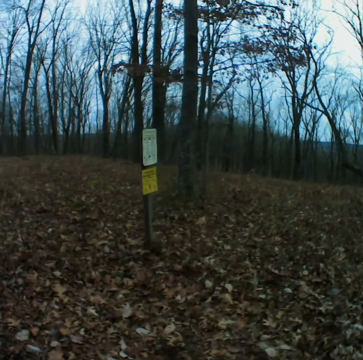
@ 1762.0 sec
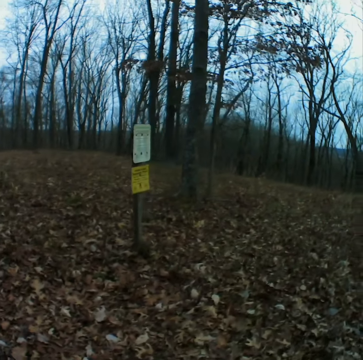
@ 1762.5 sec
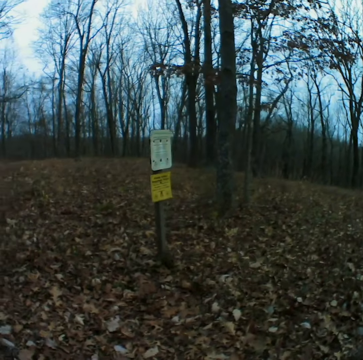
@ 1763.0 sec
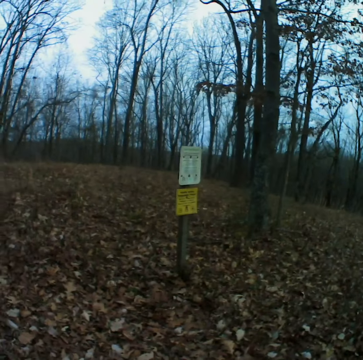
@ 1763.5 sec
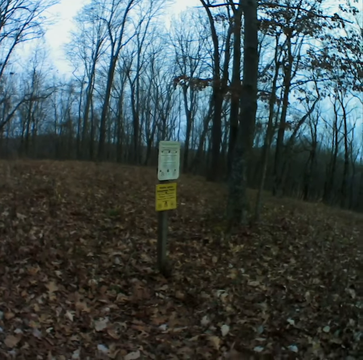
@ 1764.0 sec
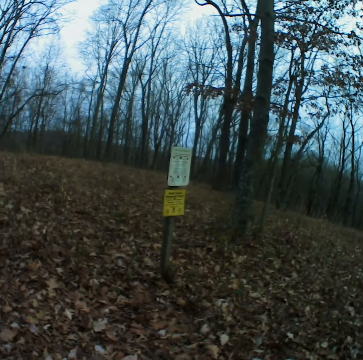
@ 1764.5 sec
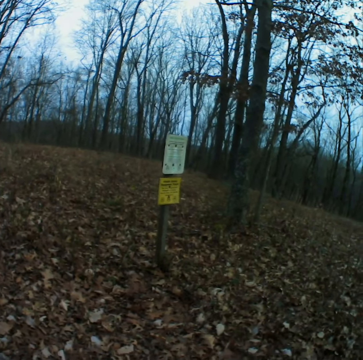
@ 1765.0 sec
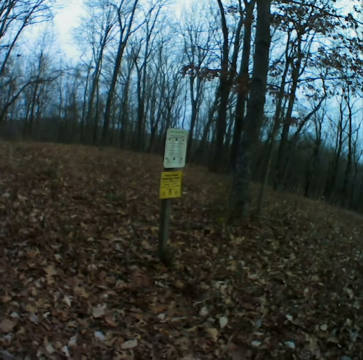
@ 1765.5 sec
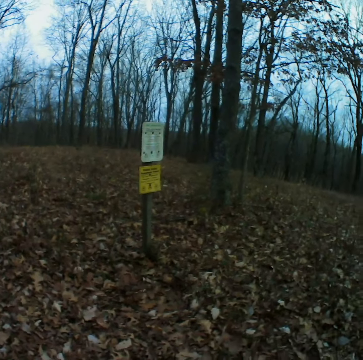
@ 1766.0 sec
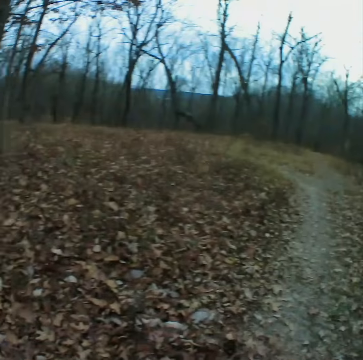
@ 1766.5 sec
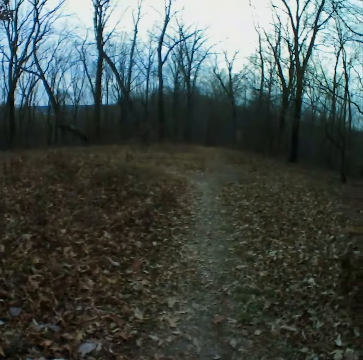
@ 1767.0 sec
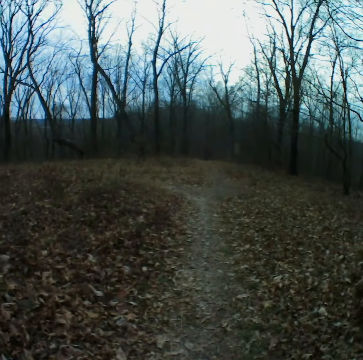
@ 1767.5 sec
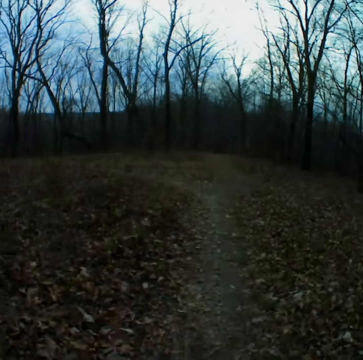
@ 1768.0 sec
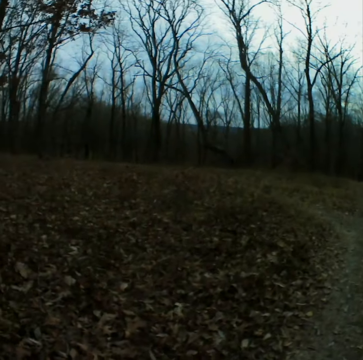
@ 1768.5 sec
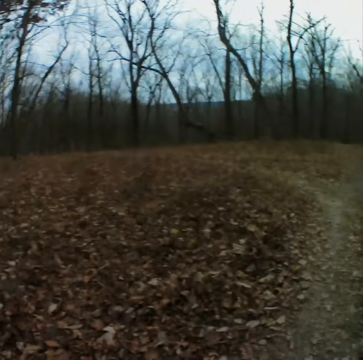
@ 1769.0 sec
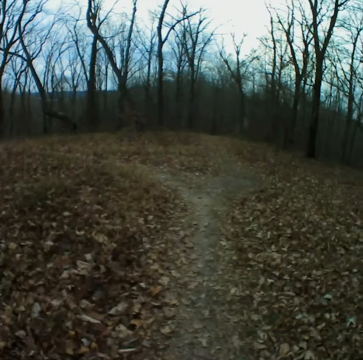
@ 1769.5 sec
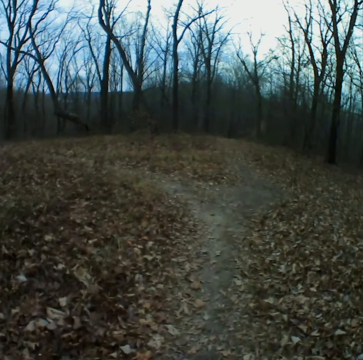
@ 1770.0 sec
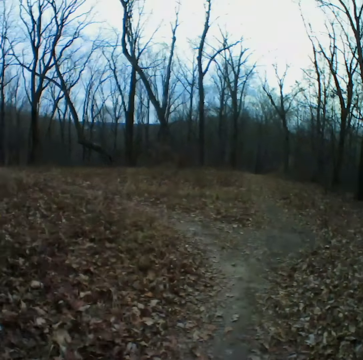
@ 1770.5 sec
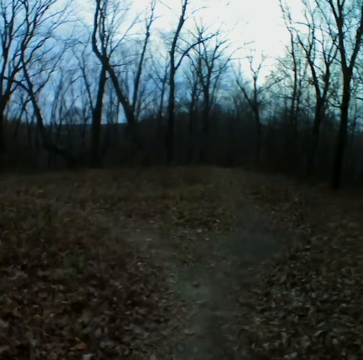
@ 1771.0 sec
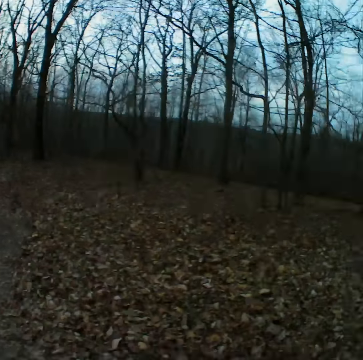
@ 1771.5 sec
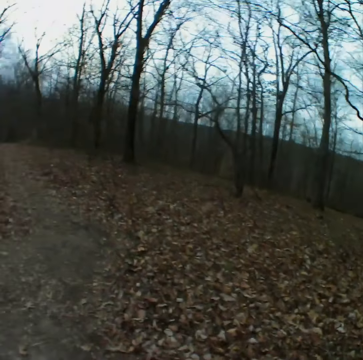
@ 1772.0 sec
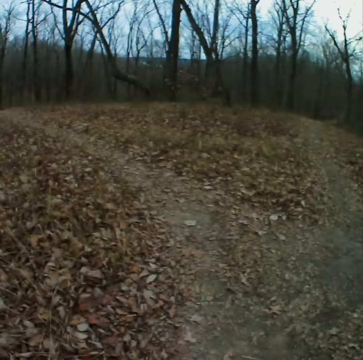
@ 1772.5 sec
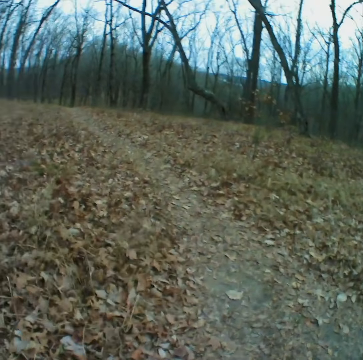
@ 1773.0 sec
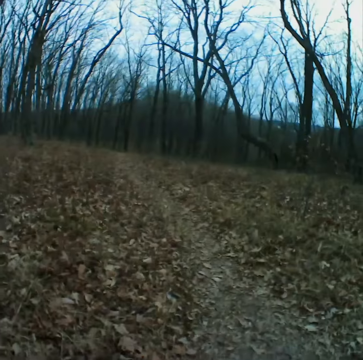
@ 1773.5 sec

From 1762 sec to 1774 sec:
The camera wearer looks at the sign post. They walk down the forest.

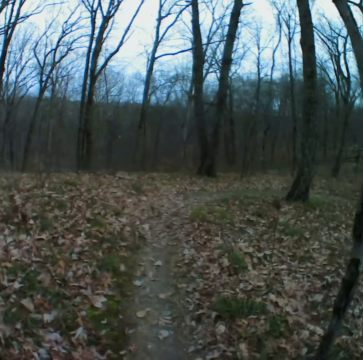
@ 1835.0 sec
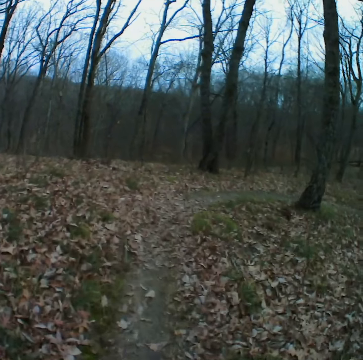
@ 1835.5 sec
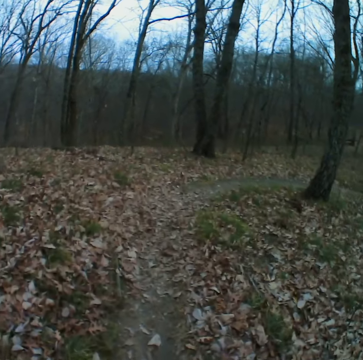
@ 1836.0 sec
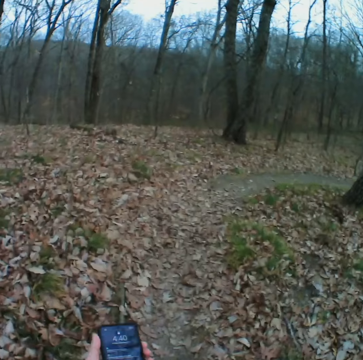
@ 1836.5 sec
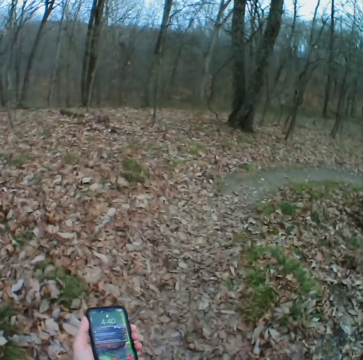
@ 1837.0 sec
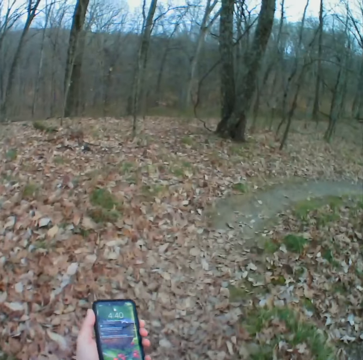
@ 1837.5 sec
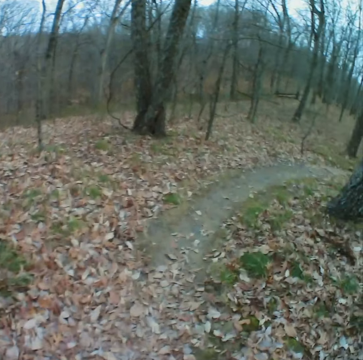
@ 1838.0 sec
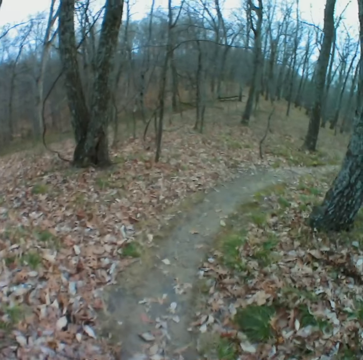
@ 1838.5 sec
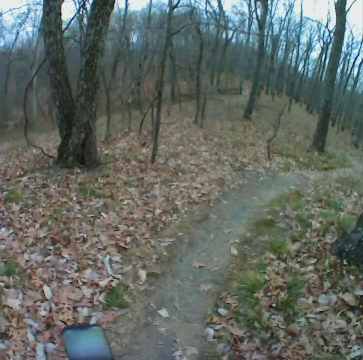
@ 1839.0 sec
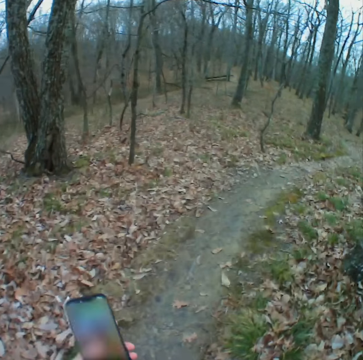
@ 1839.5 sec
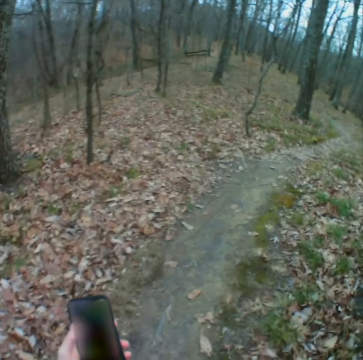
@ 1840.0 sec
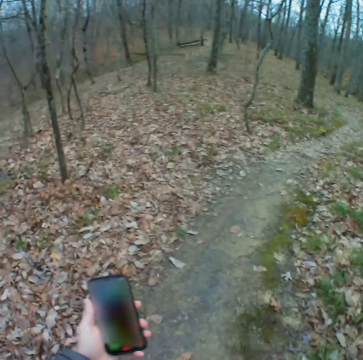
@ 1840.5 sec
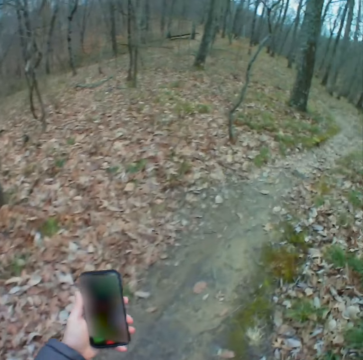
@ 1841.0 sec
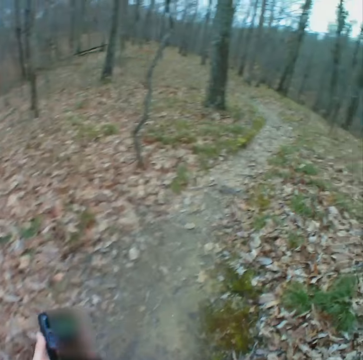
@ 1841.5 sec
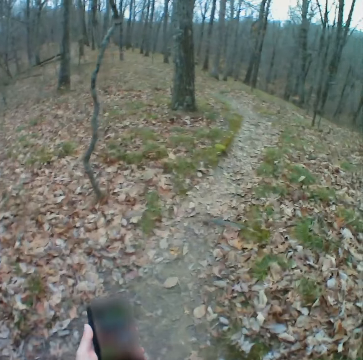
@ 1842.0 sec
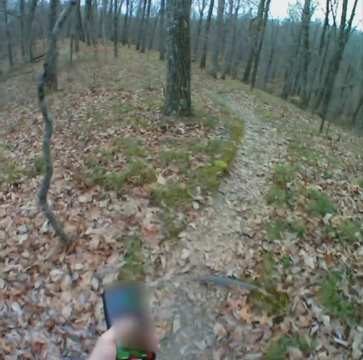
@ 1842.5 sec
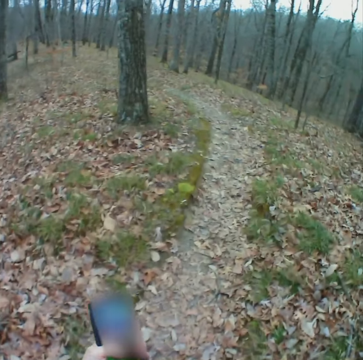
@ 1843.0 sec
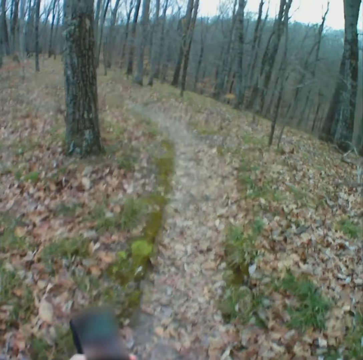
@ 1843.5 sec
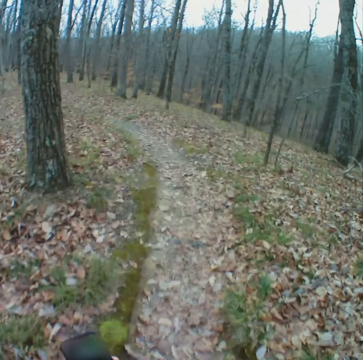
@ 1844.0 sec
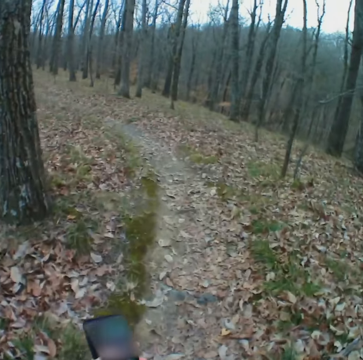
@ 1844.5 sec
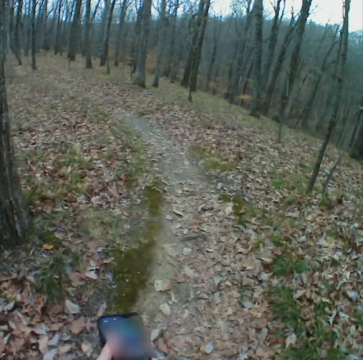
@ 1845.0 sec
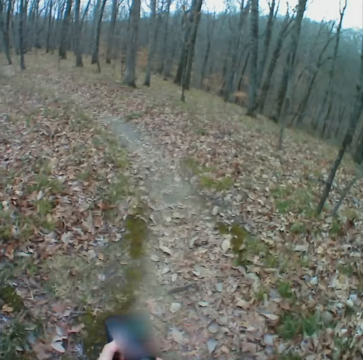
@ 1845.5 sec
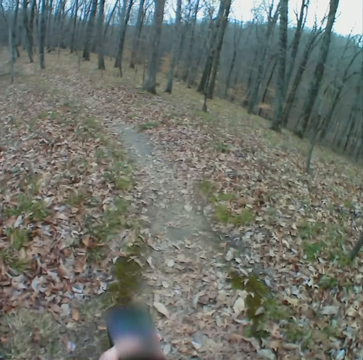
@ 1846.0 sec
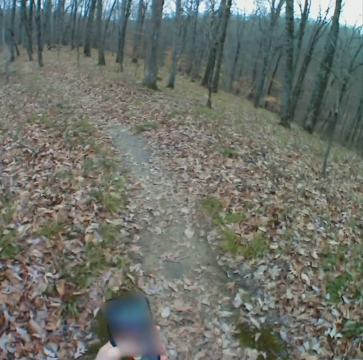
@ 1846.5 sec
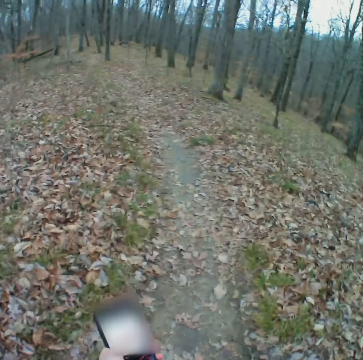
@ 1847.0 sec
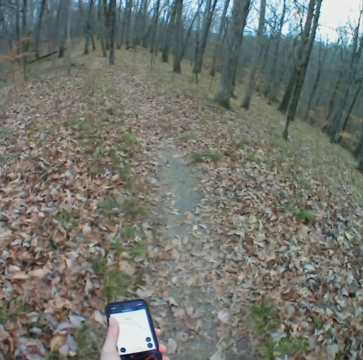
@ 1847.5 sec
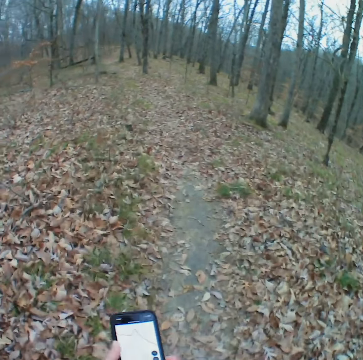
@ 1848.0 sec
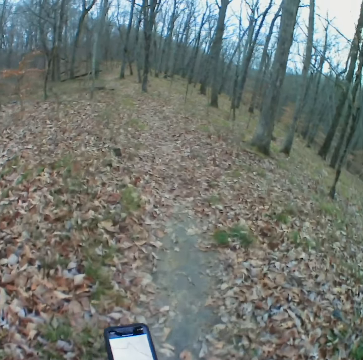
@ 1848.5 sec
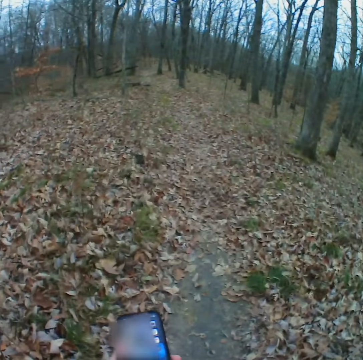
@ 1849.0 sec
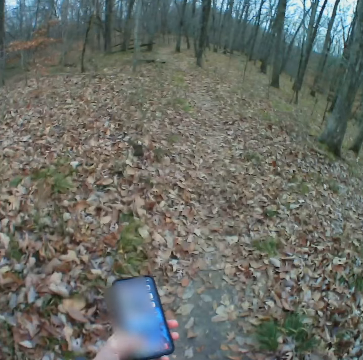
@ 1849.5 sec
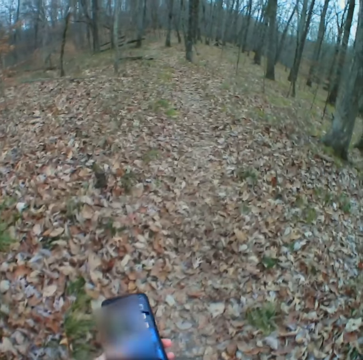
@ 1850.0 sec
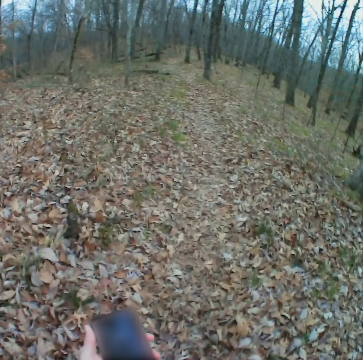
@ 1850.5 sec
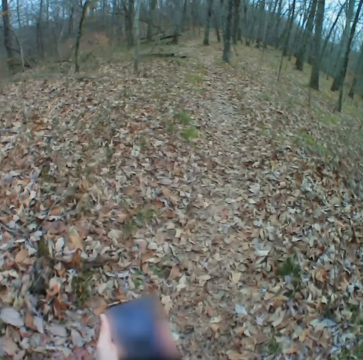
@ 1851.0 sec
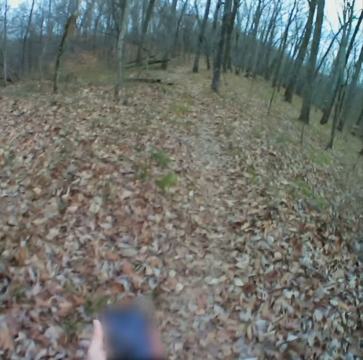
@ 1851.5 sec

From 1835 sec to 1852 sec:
The camera wearer holds a phone. They look at the phone and walk on the road in the forest. They hold the phone and press the phone. They operate the phone. They walk in the forest and press the phone.

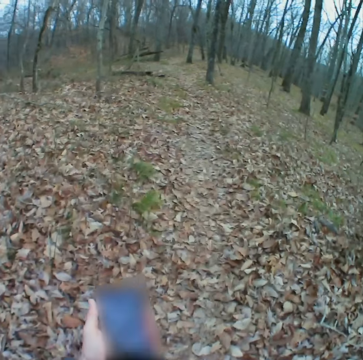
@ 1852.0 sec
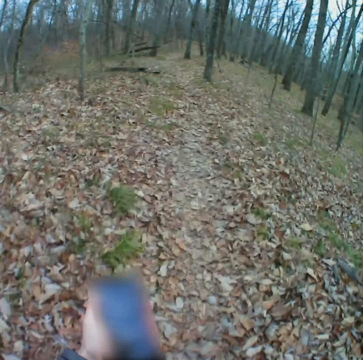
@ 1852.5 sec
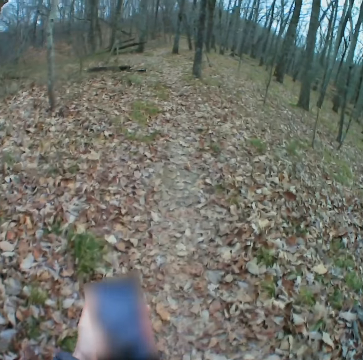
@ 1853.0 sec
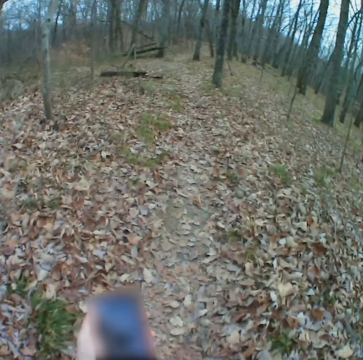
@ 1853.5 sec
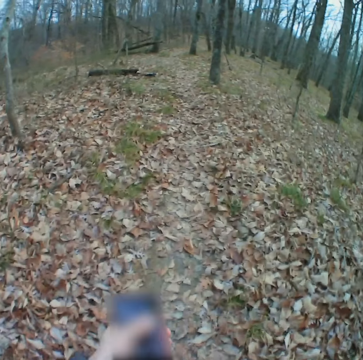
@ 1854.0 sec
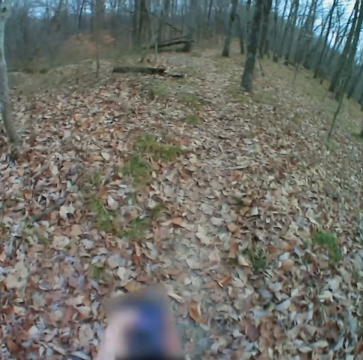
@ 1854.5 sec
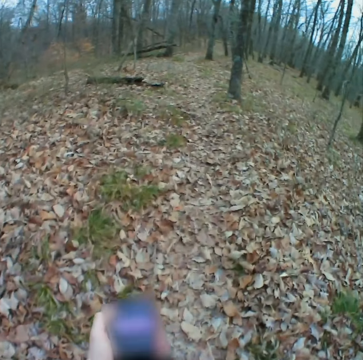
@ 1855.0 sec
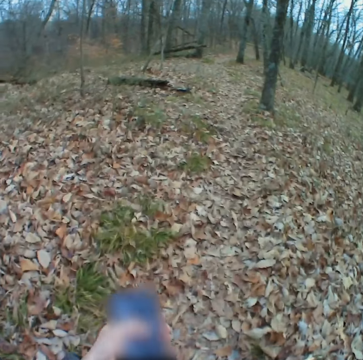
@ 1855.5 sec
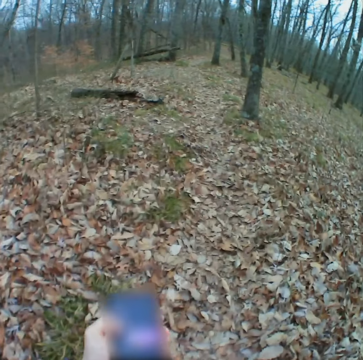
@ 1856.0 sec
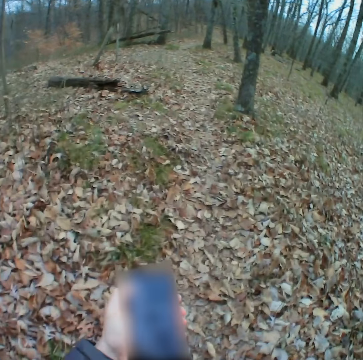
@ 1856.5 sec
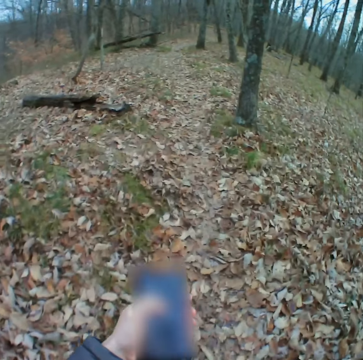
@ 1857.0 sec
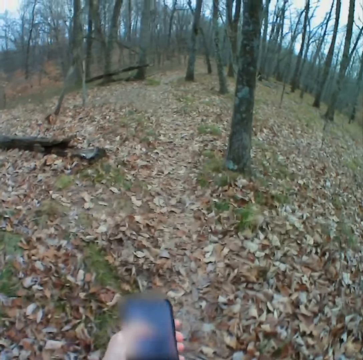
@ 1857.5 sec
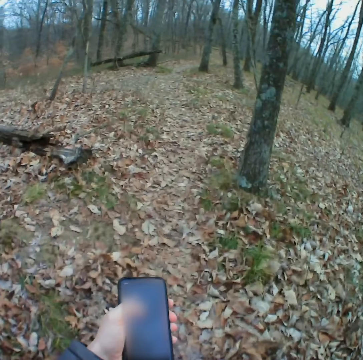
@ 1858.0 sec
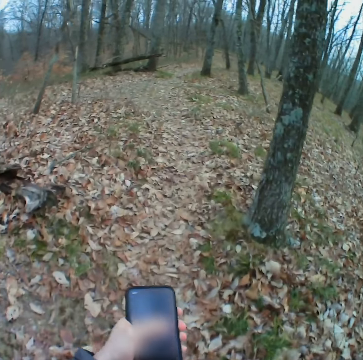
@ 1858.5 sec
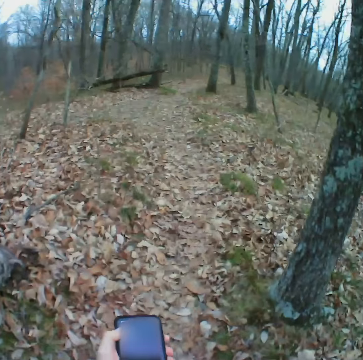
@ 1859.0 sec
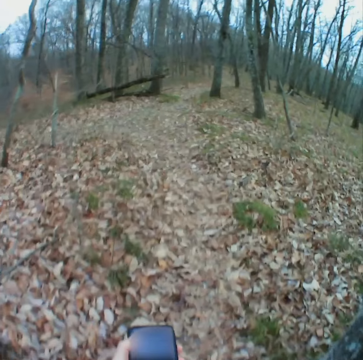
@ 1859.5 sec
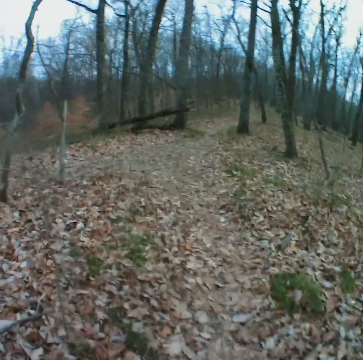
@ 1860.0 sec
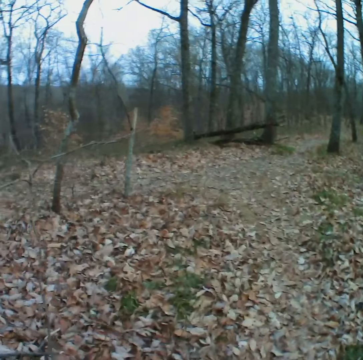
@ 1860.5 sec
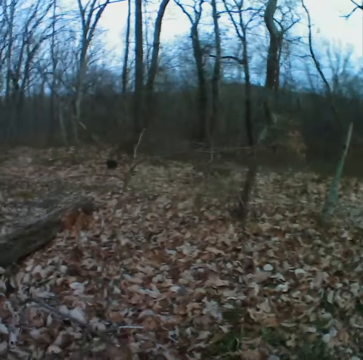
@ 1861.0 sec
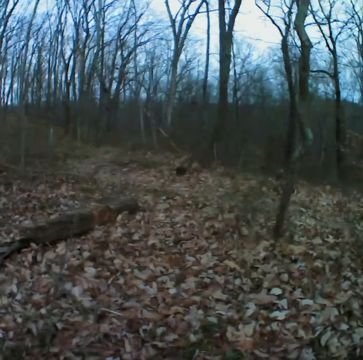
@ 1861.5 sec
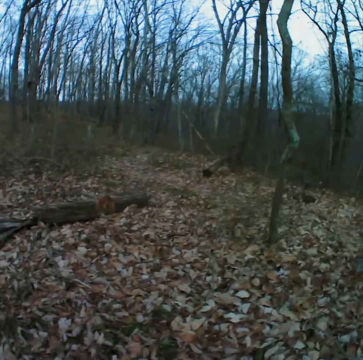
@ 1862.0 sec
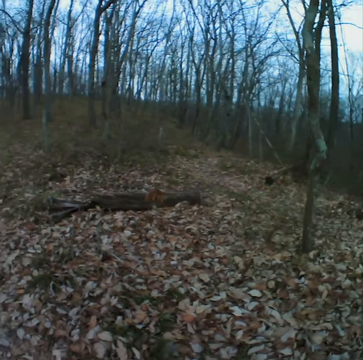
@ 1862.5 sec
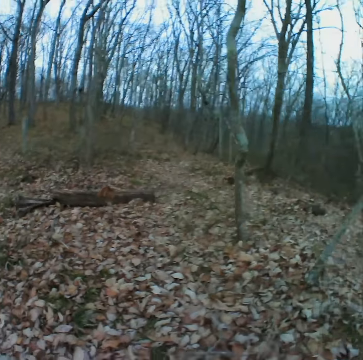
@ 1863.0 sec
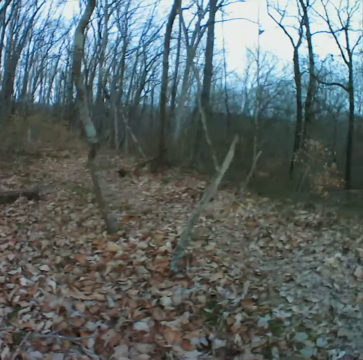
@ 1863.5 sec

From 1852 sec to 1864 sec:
The camera wearer walks in the forest. They look around the forest.
